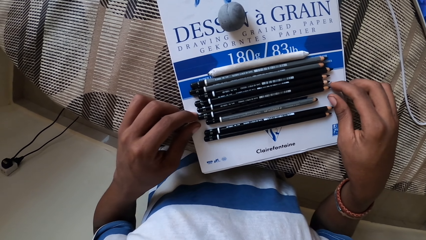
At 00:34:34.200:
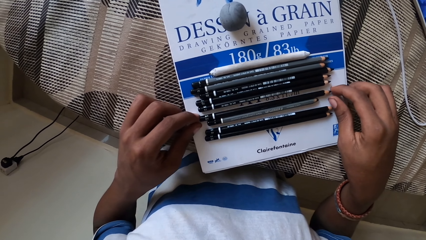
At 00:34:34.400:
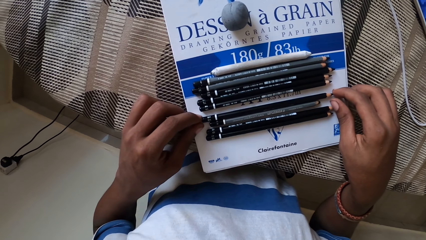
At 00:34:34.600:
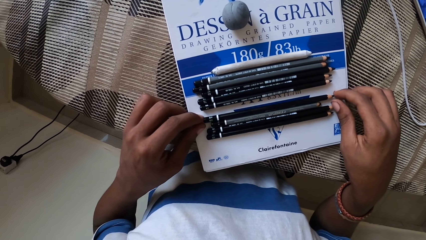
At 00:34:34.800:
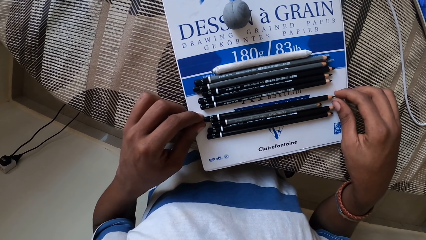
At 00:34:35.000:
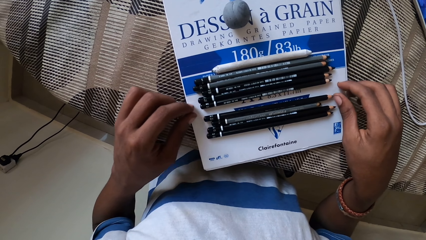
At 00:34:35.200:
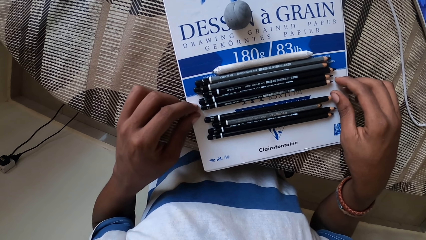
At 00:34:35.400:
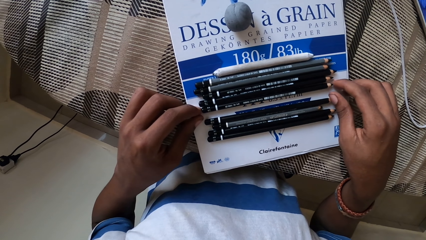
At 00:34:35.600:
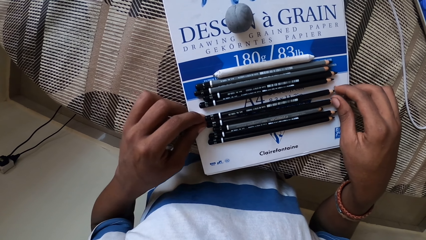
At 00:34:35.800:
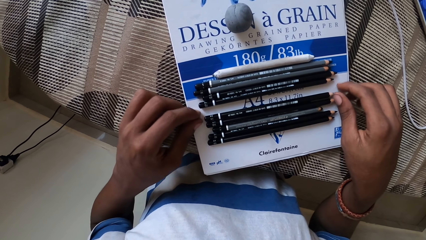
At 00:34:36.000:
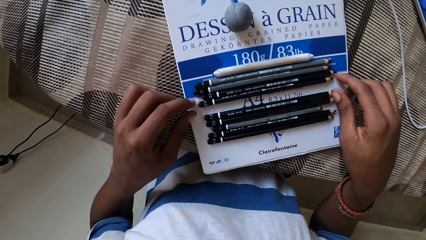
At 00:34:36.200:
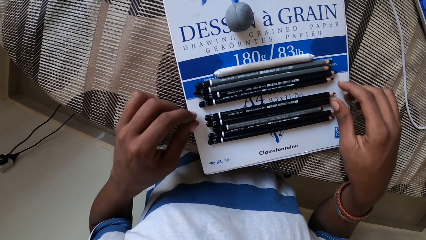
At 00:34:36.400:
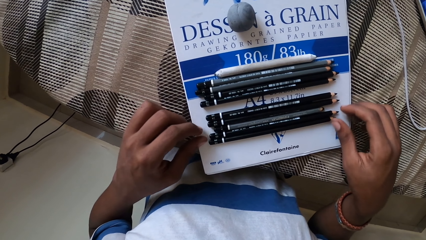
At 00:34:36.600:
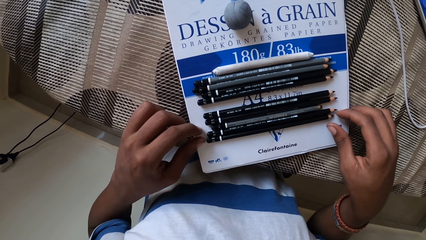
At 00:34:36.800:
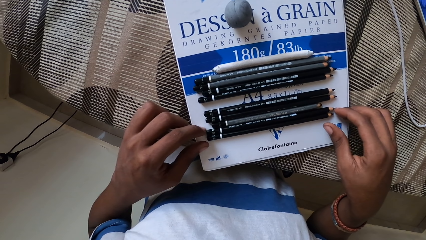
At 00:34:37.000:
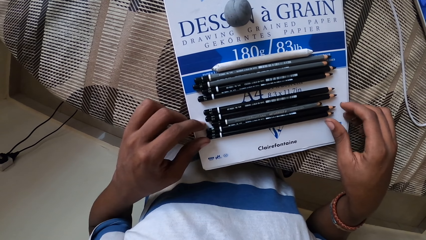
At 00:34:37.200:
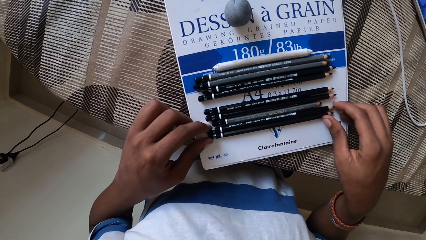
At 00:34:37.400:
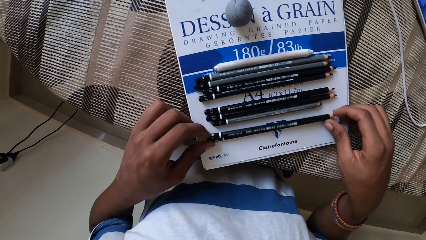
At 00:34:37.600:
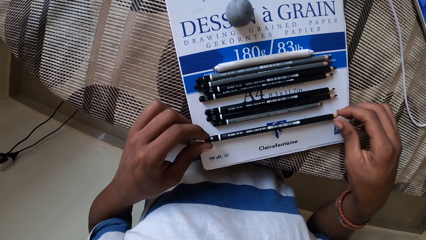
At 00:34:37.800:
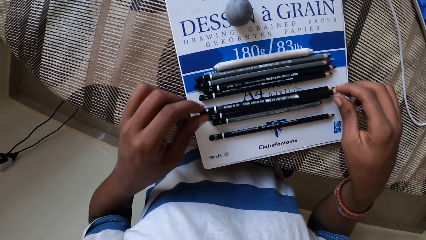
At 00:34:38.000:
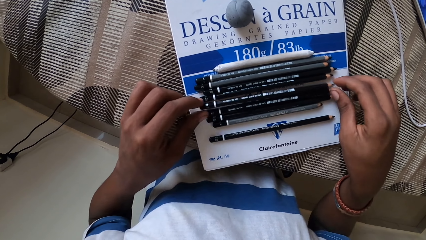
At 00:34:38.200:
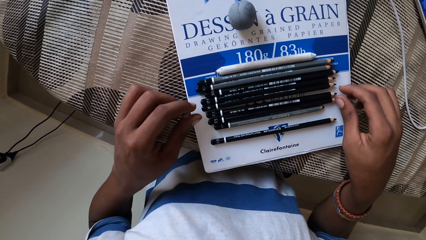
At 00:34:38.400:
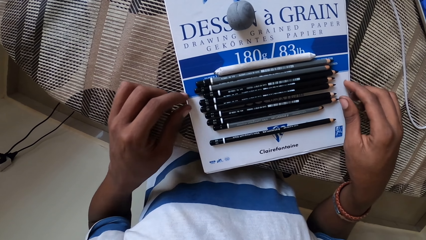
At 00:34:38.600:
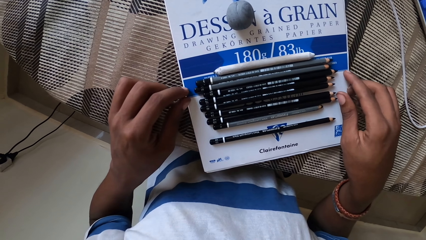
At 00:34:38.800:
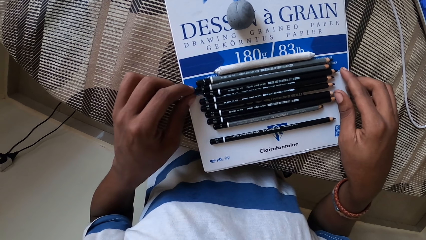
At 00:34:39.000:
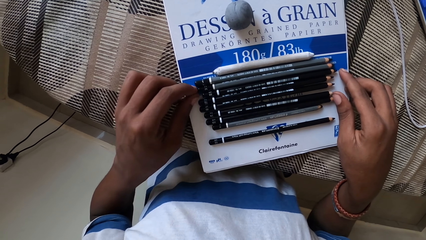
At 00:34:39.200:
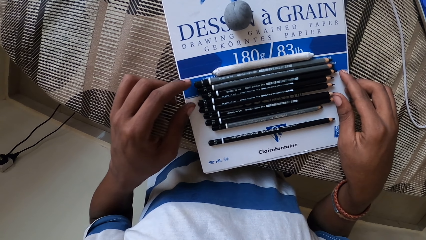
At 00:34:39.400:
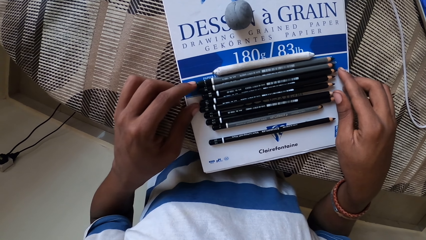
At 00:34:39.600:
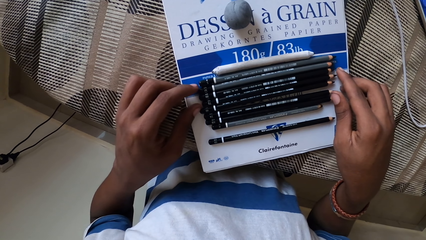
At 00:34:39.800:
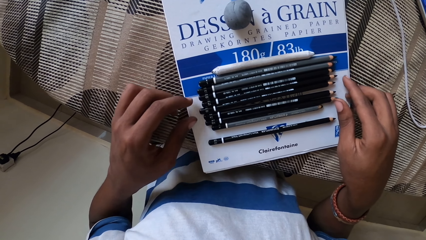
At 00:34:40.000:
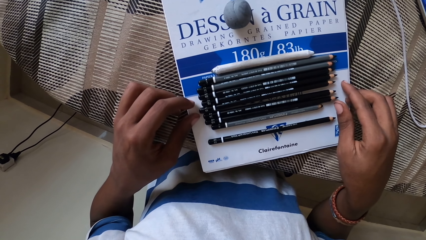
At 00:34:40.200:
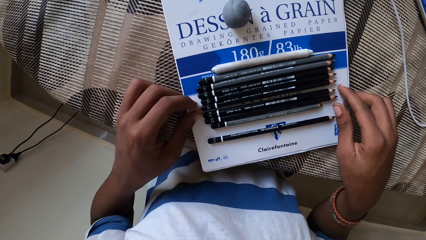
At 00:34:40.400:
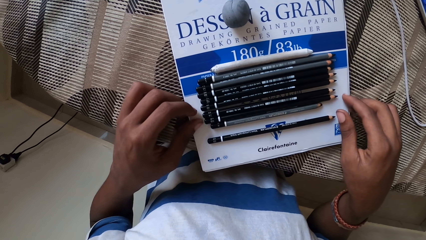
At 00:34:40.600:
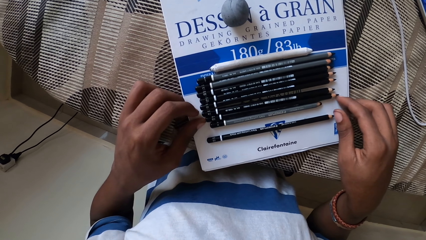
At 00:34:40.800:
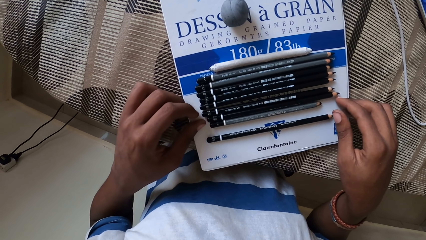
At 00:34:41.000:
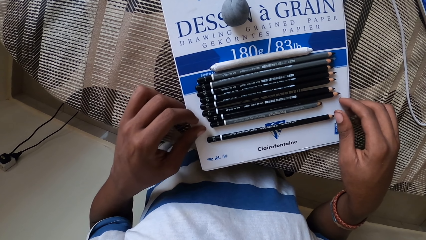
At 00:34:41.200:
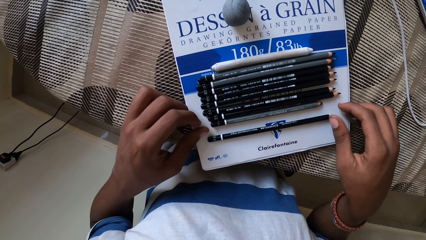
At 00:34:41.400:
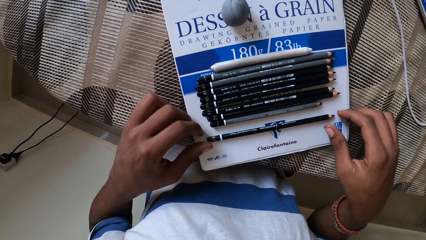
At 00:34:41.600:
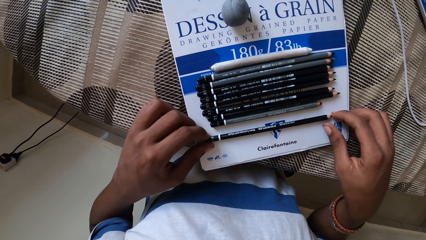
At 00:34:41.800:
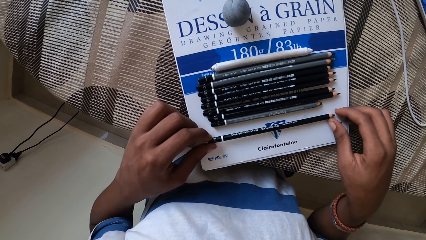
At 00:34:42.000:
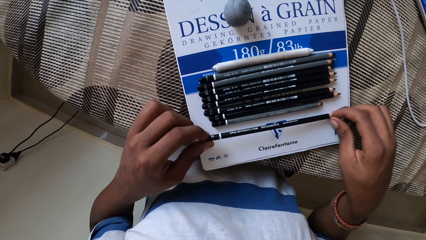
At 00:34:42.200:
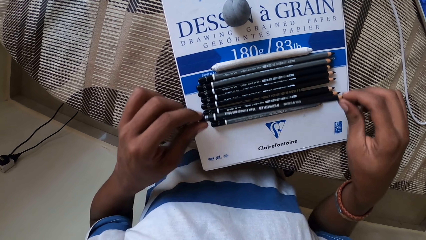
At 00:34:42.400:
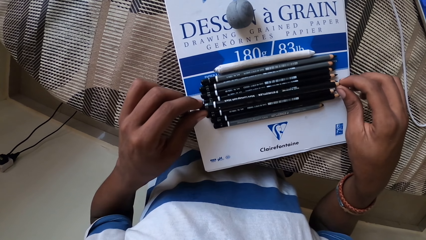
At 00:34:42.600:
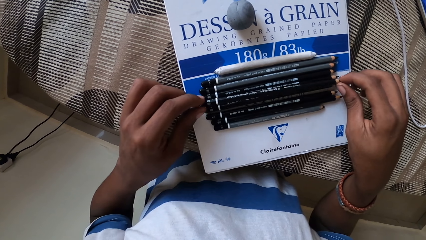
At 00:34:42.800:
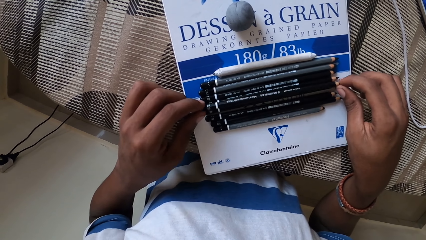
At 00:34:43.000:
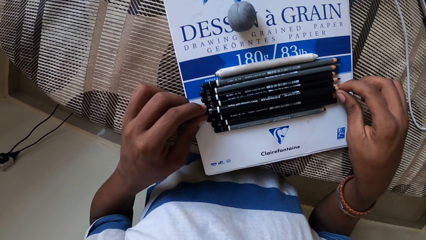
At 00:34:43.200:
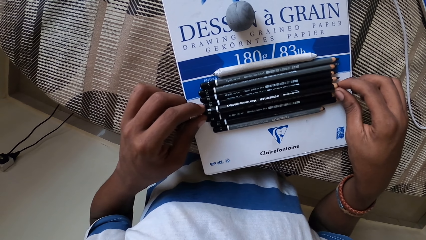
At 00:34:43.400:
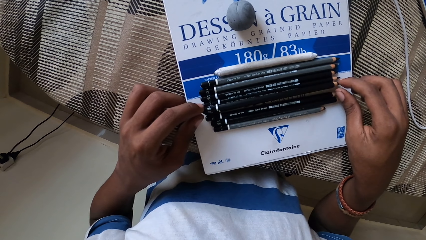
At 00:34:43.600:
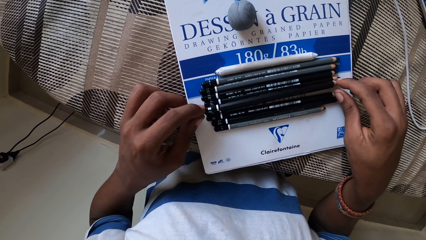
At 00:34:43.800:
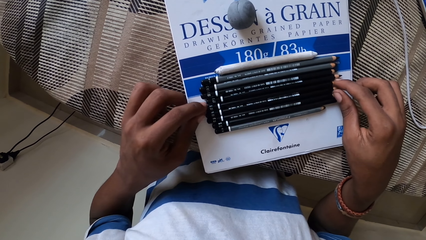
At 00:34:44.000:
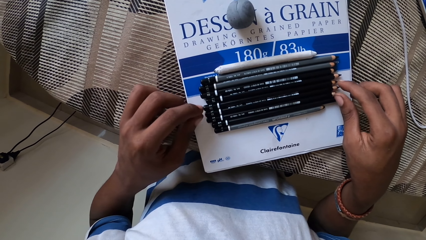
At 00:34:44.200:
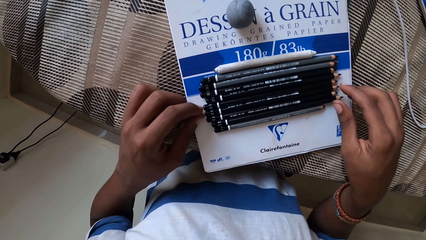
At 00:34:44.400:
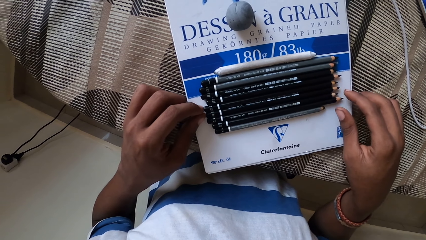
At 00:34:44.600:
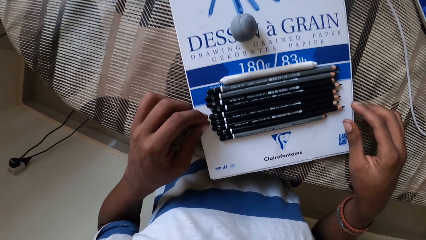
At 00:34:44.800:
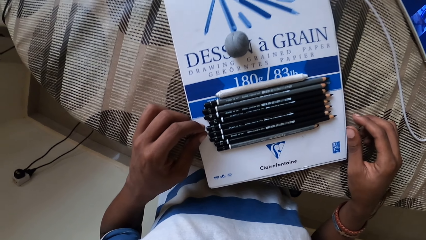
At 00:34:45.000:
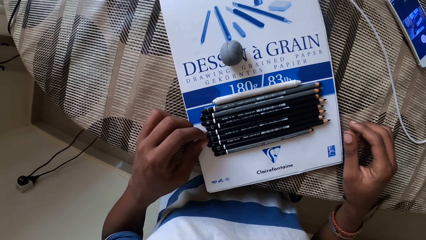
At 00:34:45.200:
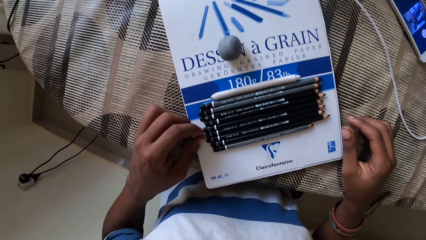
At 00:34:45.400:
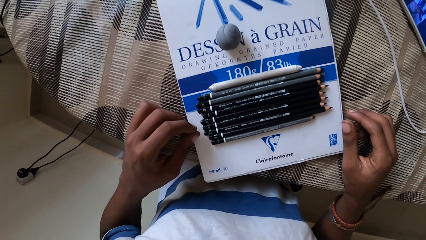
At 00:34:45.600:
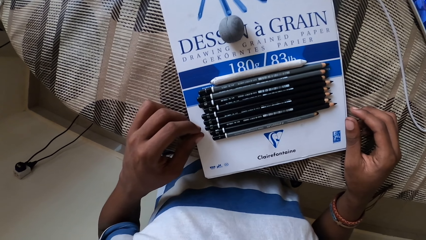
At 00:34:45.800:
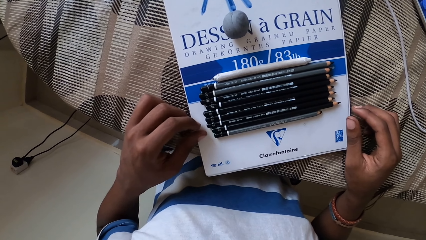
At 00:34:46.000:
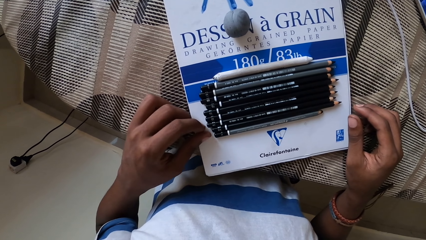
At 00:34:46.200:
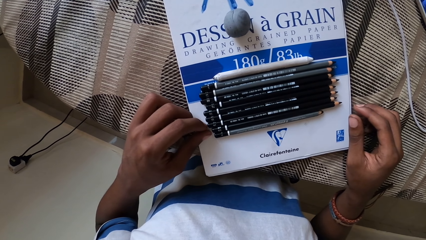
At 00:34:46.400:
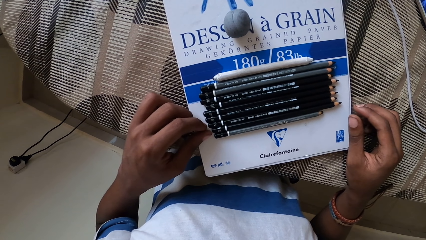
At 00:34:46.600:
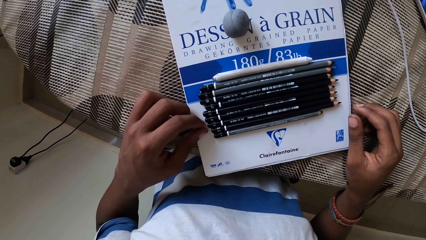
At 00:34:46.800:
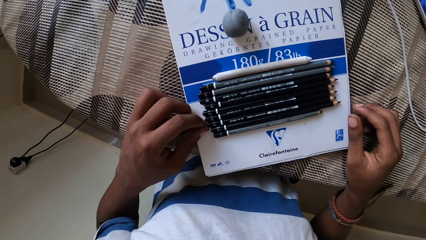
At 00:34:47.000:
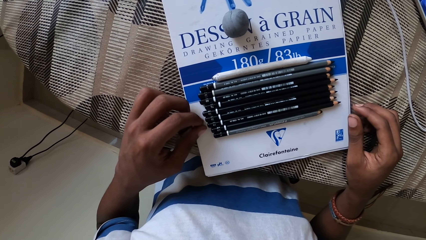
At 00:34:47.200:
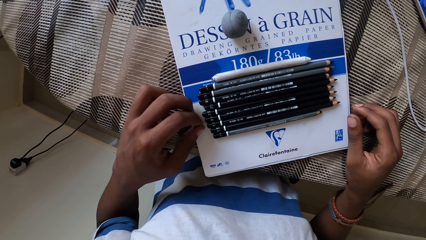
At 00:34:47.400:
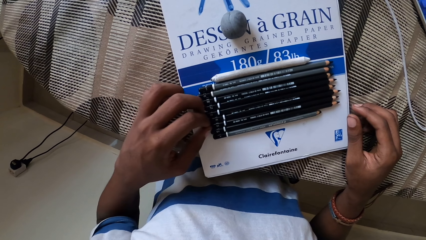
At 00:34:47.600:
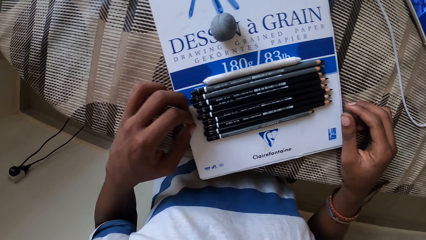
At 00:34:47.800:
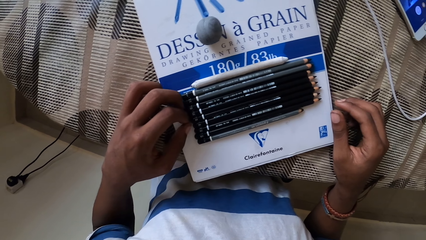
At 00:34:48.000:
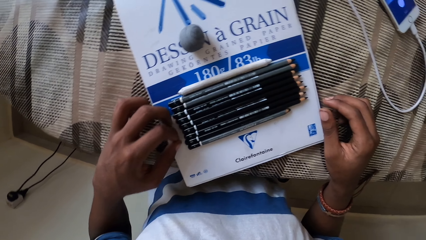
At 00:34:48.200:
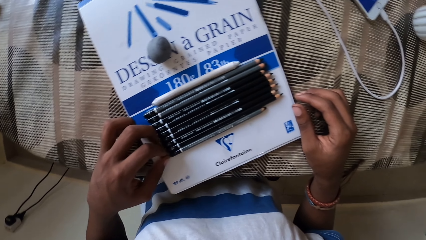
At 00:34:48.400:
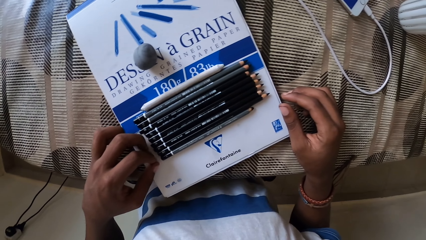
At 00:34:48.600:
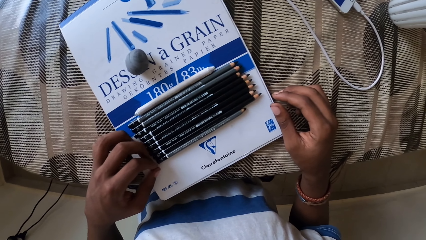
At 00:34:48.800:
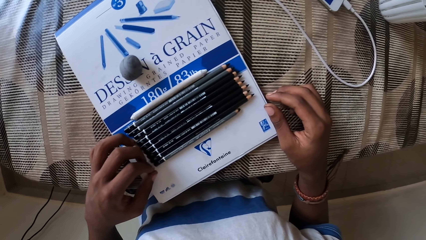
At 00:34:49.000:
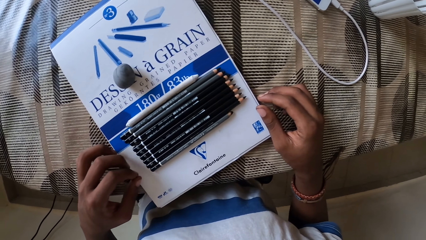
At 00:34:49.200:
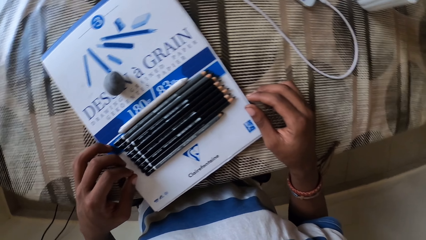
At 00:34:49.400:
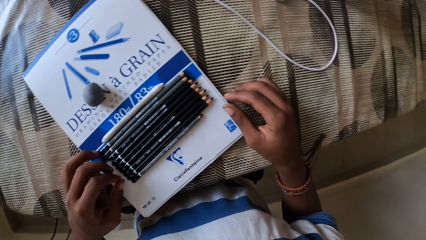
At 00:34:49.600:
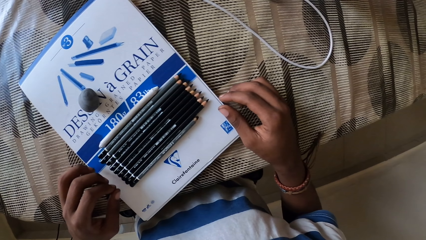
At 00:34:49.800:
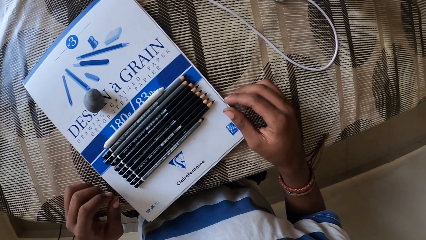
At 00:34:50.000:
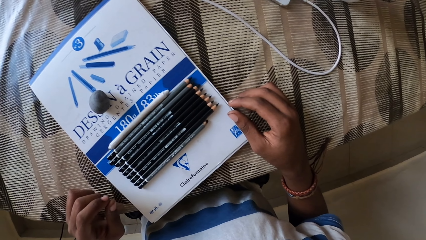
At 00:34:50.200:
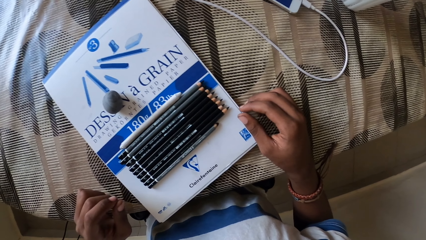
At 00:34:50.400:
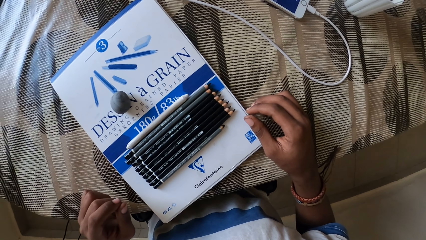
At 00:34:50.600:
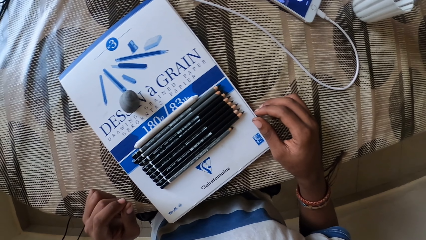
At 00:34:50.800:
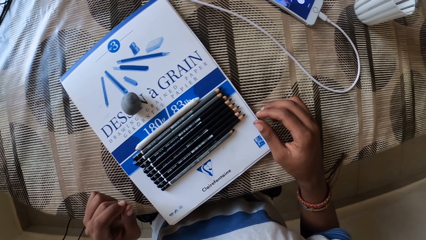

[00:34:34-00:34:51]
The camera wearer moves pens on a book. They align the pens.
